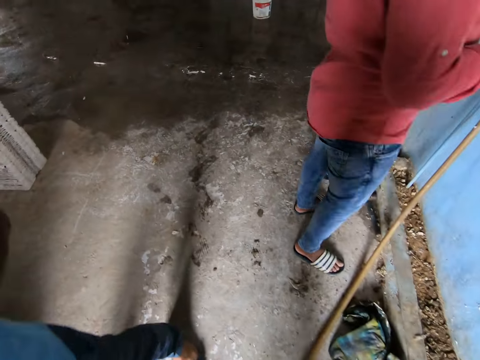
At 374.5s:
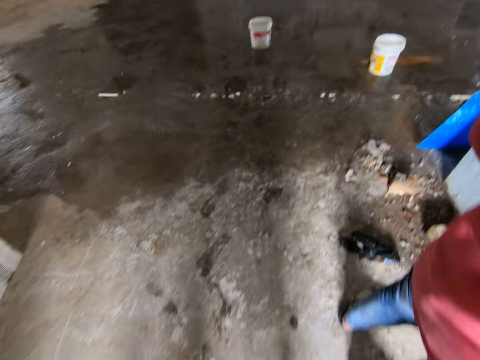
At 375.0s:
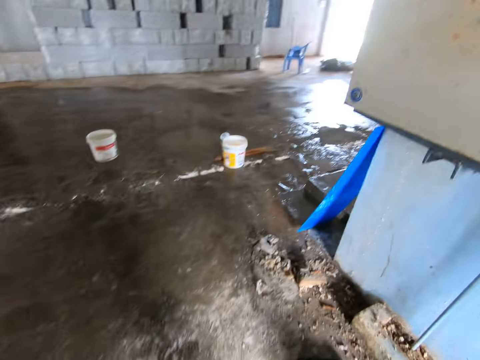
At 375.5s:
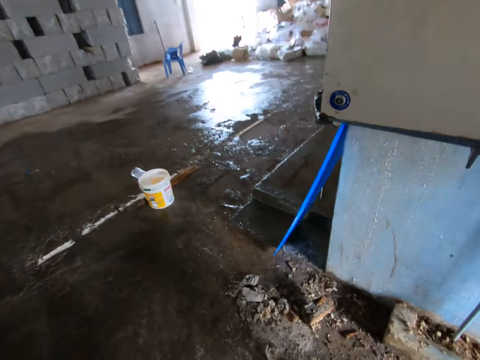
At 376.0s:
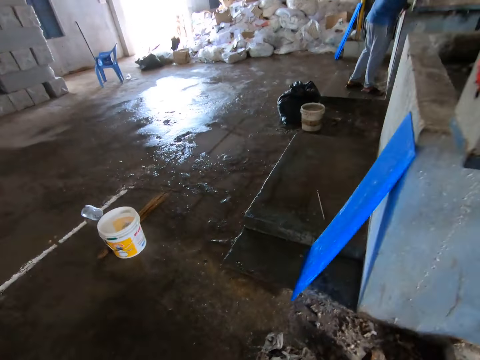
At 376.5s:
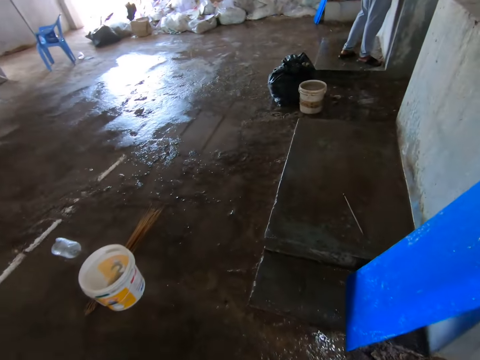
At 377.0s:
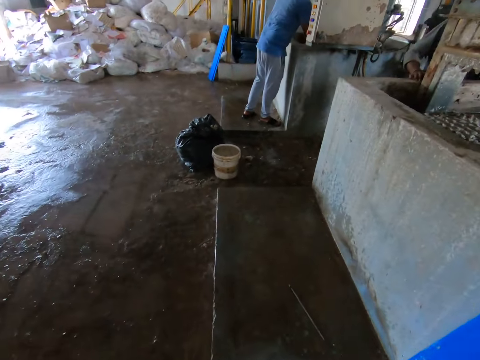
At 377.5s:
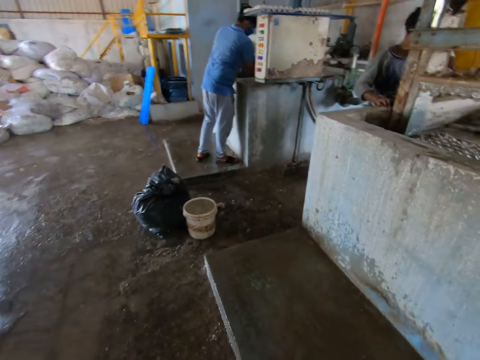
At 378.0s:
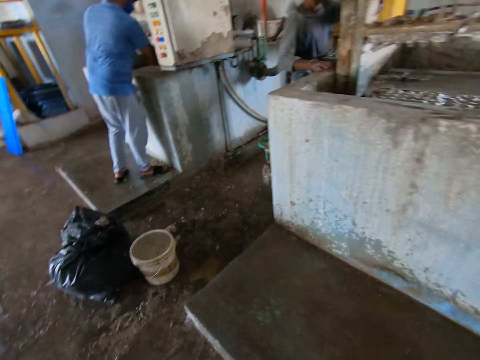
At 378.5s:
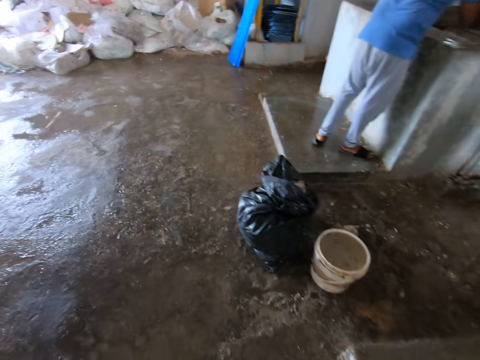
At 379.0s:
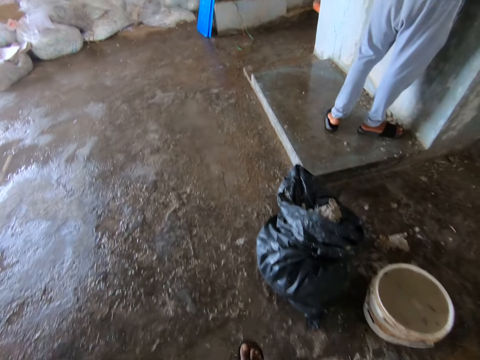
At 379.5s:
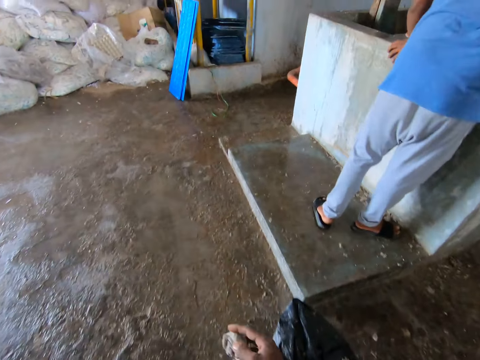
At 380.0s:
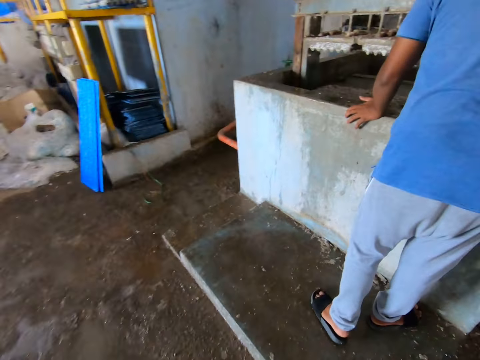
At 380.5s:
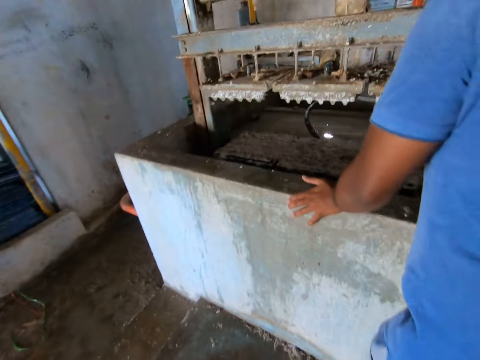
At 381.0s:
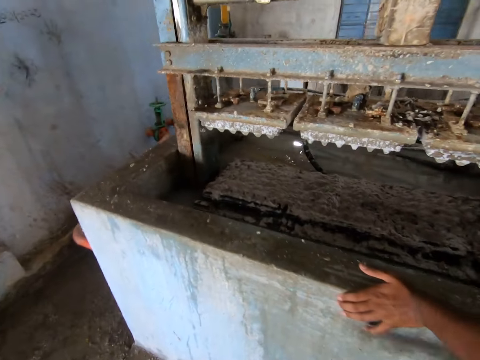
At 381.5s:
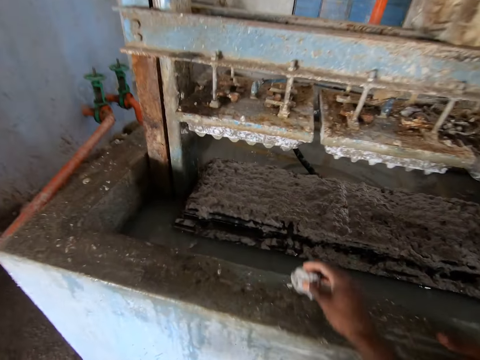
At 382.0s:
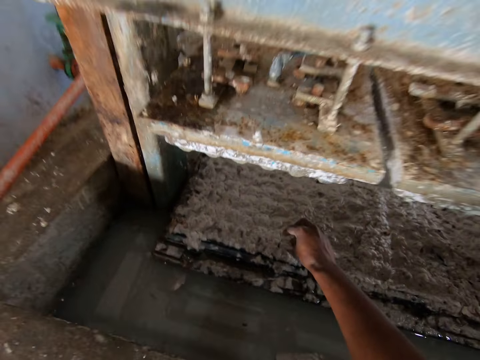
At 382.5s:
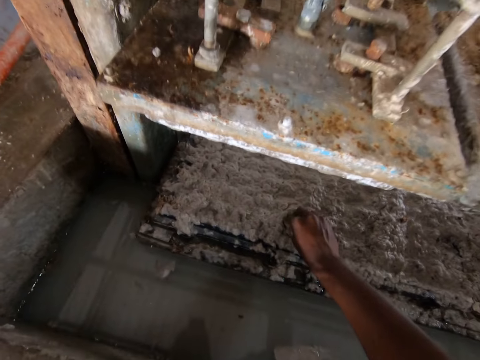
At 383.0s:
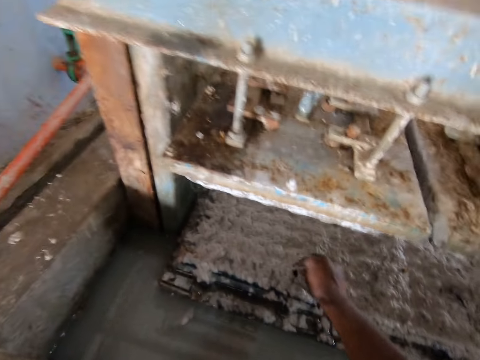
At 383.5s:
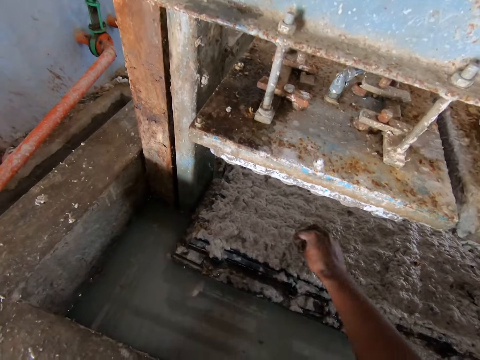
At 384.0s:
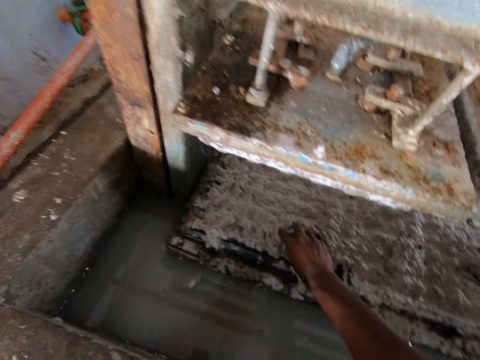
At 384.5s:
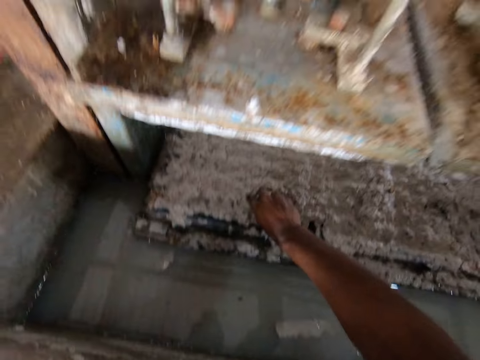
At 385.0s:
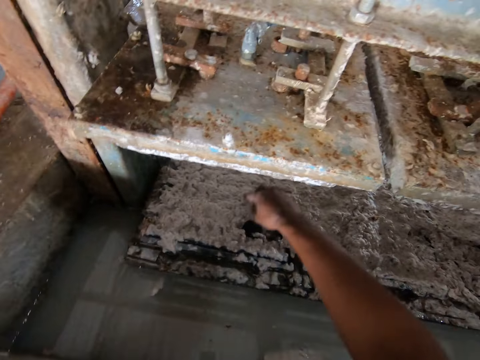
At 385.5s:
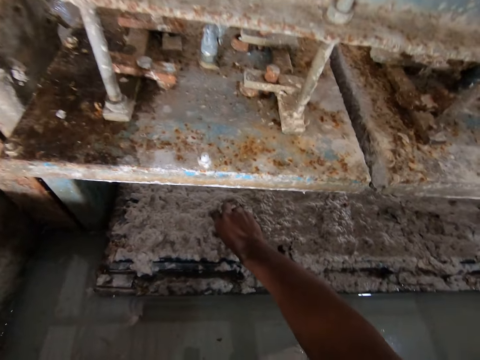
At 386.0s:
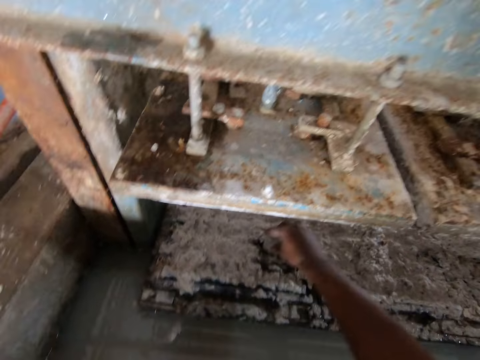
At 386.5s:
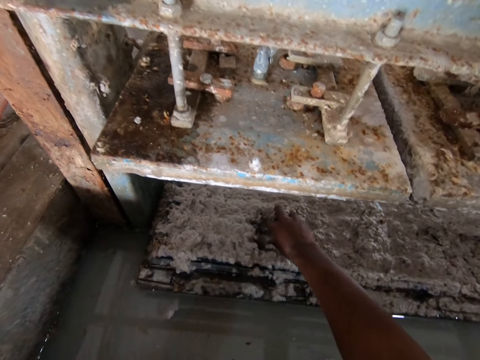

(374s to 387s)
The camera wearer puts the paper in the egg tray machine. They remove the paper from the egg tray machine. They remove the paper from the egg tray machine again. They talk to a man.

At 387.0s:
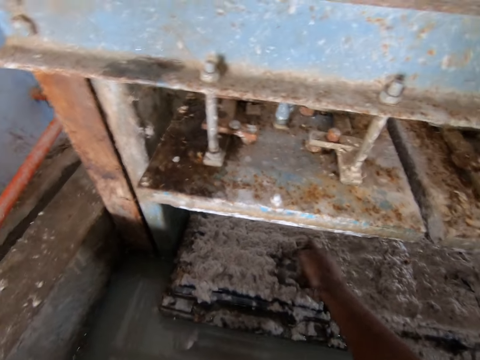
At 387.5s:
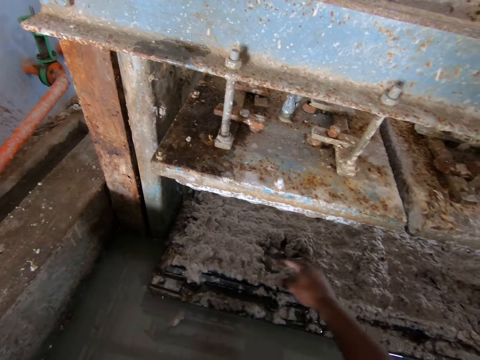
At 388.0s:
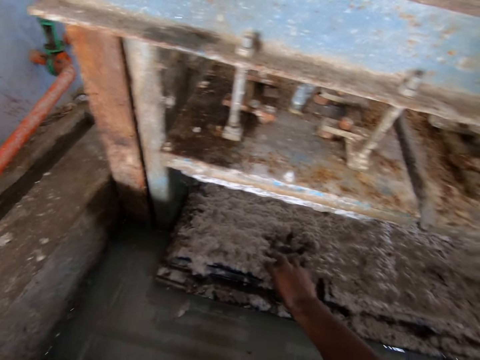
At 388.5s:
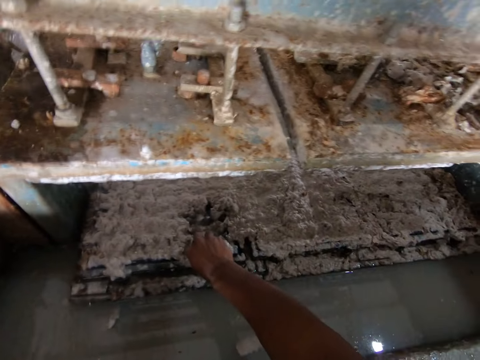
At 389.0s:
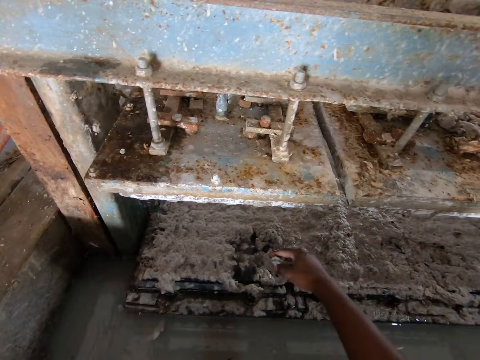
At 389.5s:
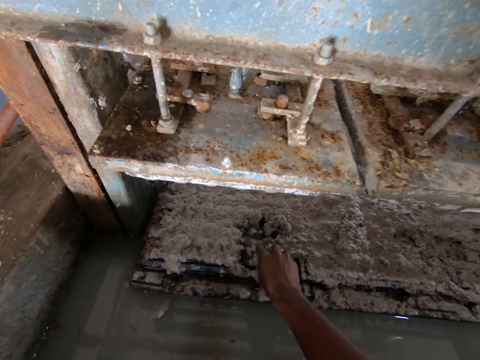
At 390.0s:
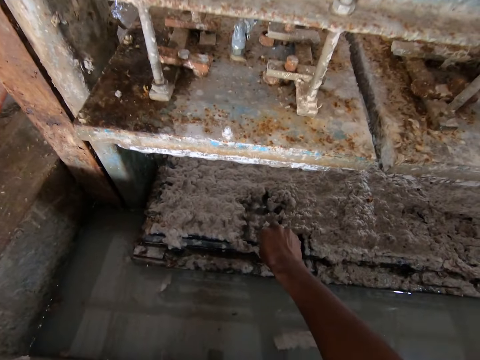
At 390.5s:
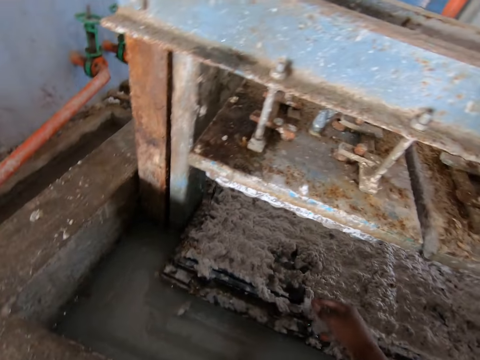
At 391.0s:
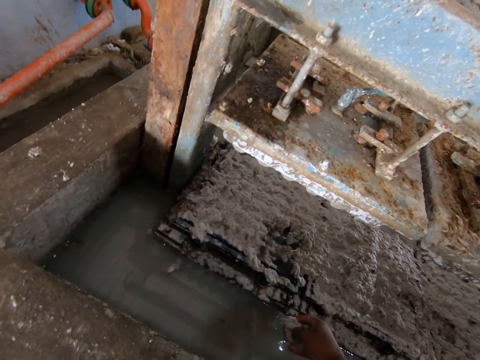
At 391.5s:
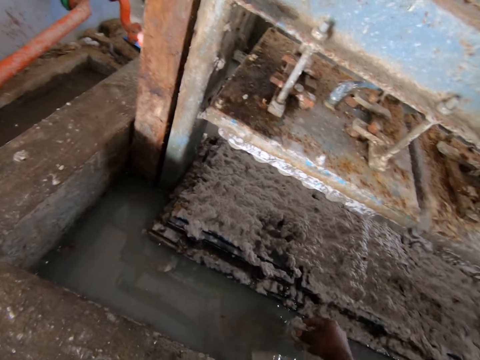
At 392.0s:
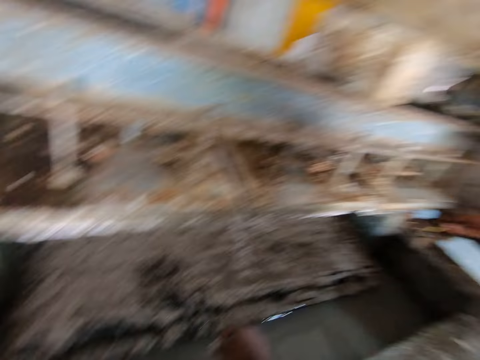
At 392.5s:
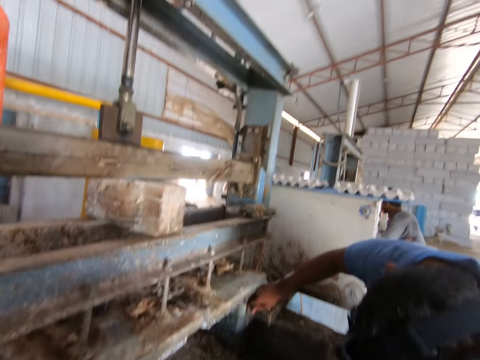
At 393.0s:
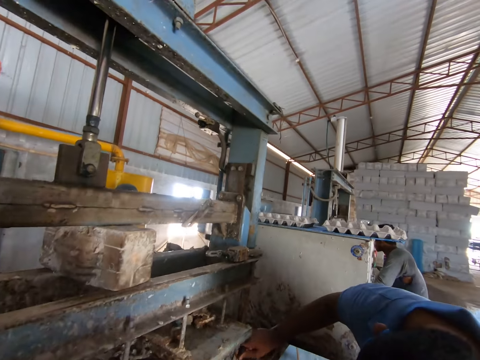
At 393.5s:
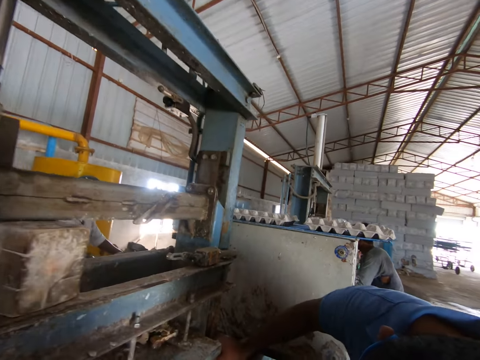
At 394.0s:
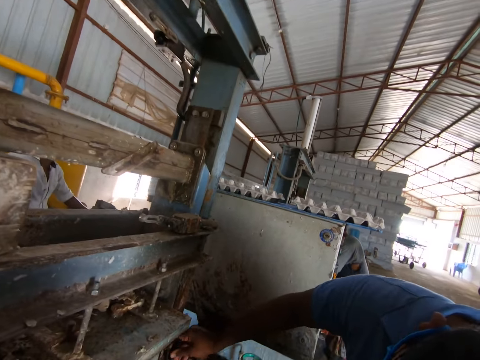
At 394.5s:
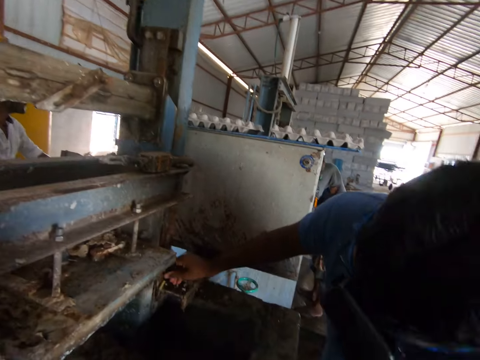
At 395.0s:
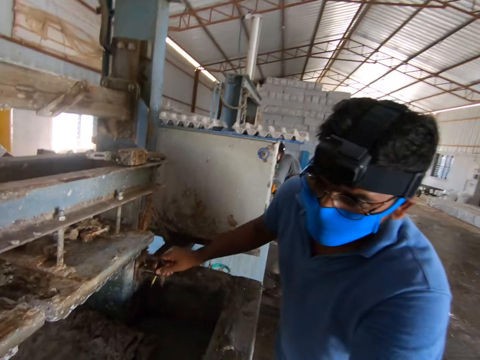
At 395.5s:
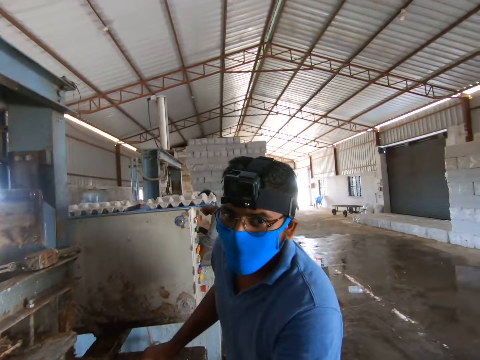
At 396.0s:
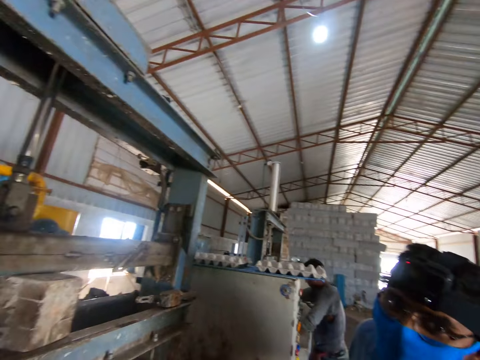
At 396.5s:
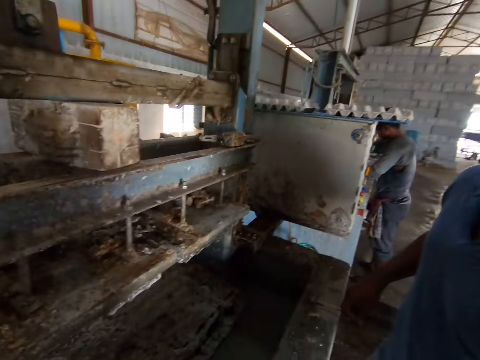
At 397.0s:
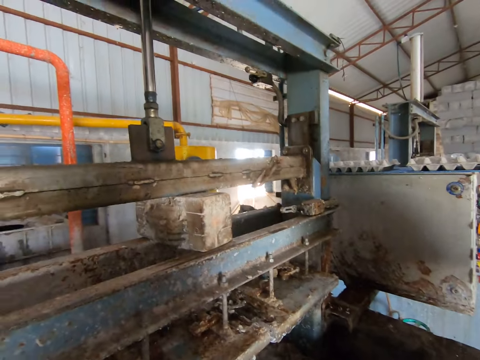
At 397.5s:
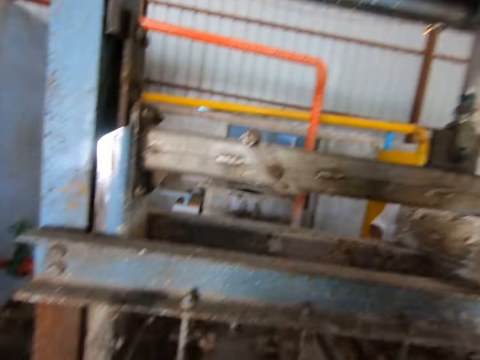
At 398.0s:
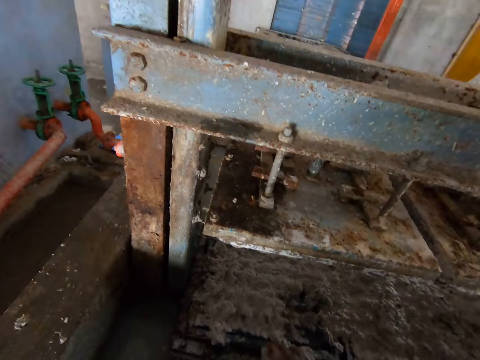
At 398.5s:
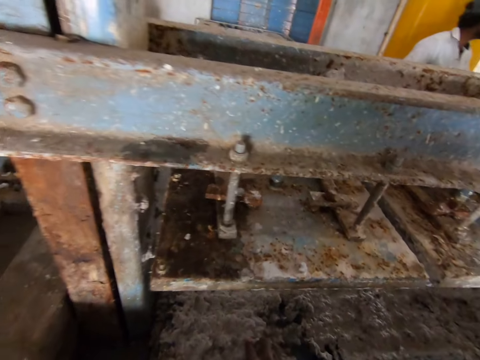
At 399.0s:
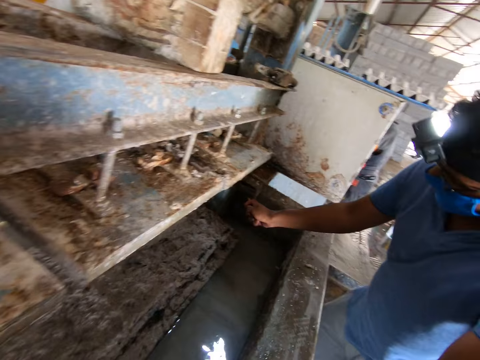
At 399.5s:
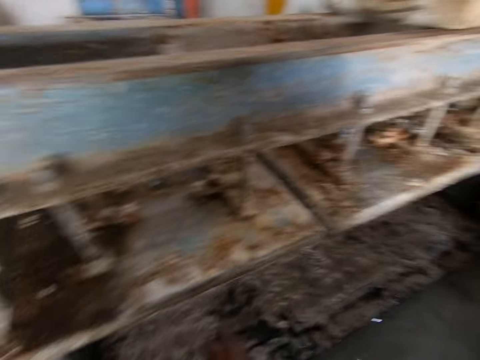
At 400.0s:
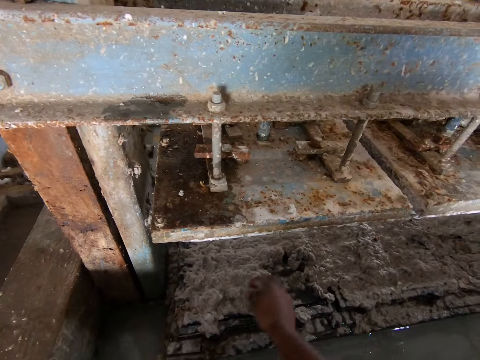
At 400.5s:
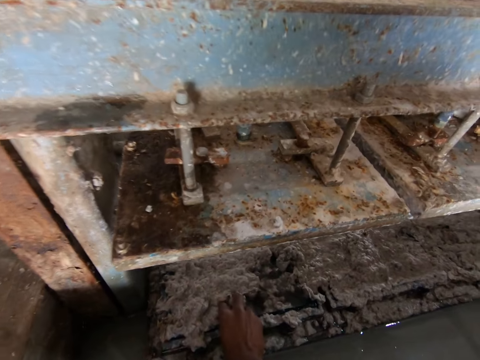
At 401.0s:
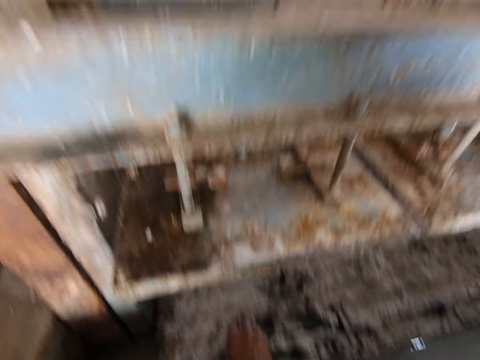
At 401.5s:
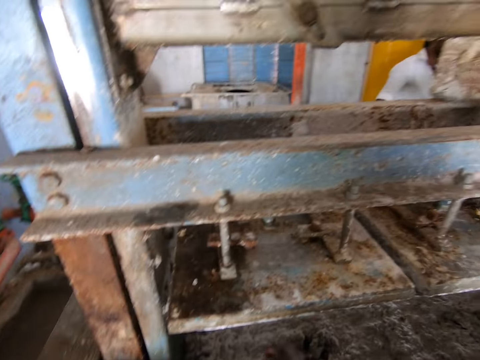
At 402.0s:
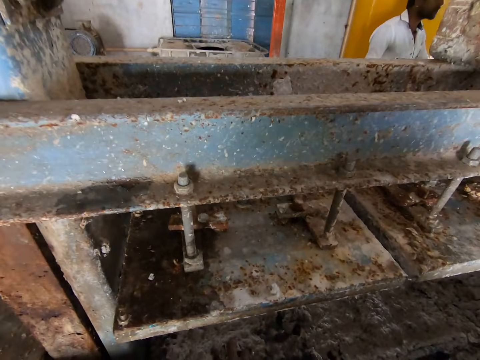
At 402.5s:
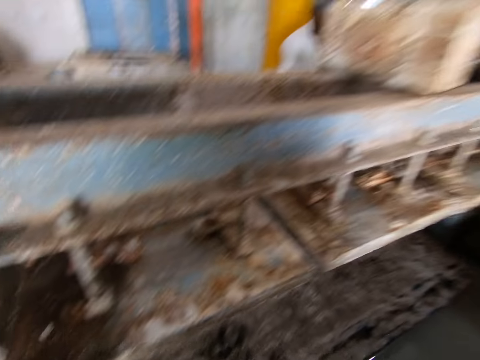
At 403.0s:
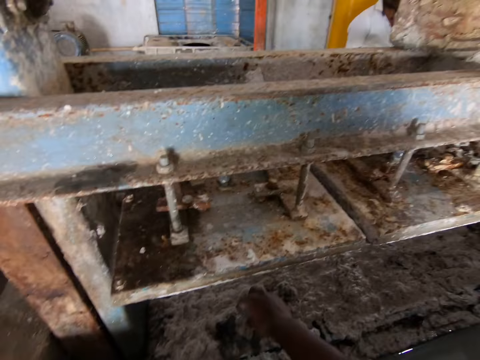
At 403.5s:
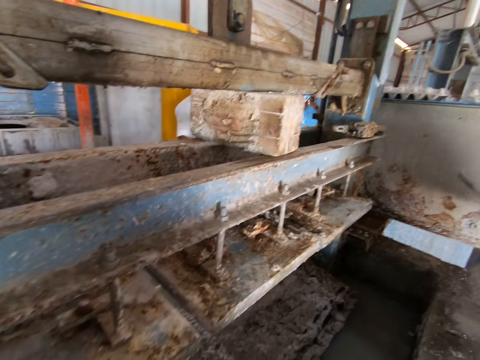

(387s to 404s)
The camera wearer picks waste. They remove the paper from the egg tray machine. A man talks to the camera wearer. The camera wearer puts the paper in the water. They rinse the waste with water. They talk to the man and look around. The man talks to the camera wearer and scrubs the tray making machine. The camera wearer talks to the man. They remove the paper from the egg tray machine and look around. They look around again. The man talks to the camera wearer. The camera wearer removes the paper from the egg tray machine and looks around. They remove the paper from the egg tray machine and talk to the man. The man talks to the camera wearer. The camera wearer looks around.
